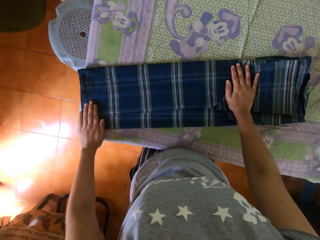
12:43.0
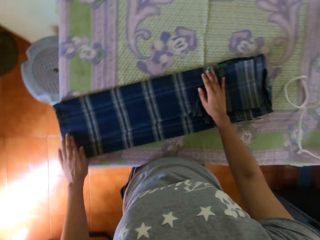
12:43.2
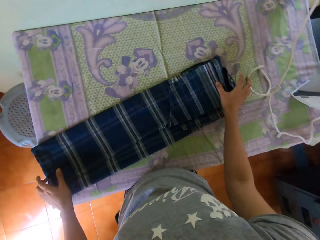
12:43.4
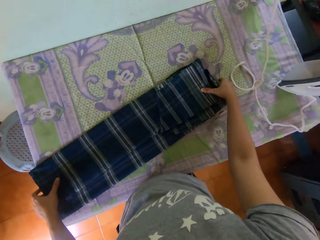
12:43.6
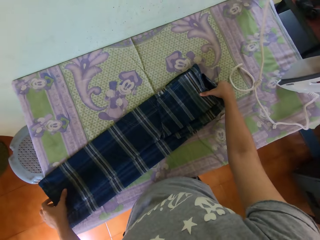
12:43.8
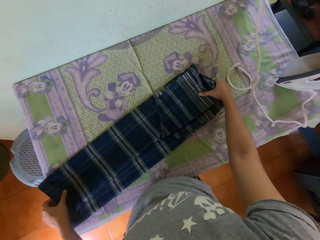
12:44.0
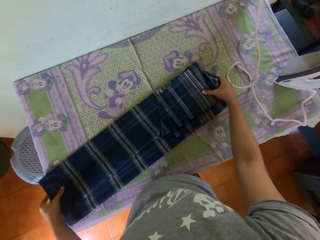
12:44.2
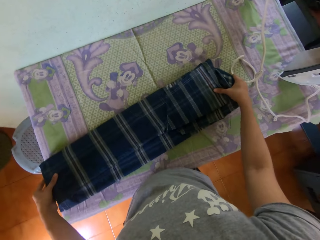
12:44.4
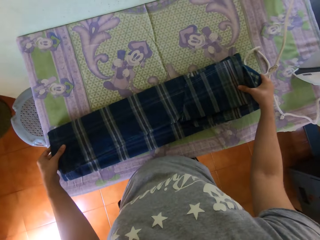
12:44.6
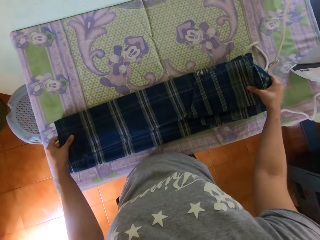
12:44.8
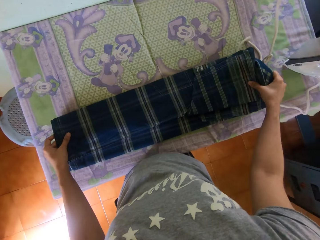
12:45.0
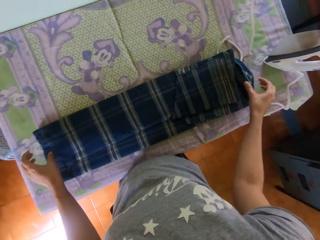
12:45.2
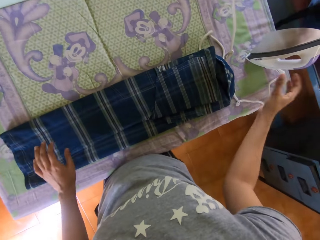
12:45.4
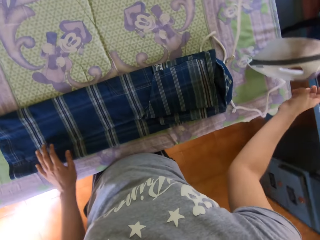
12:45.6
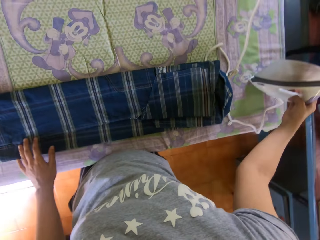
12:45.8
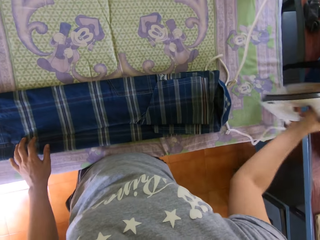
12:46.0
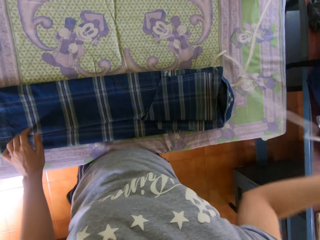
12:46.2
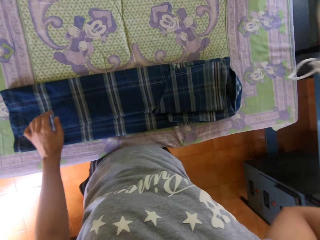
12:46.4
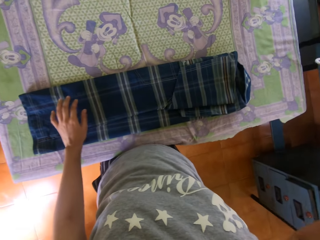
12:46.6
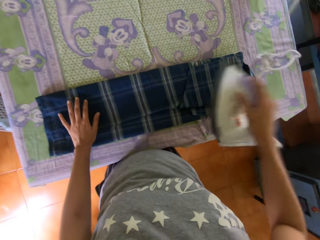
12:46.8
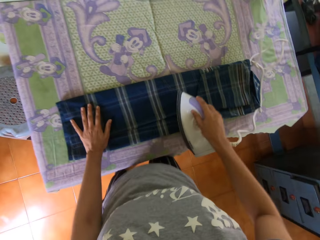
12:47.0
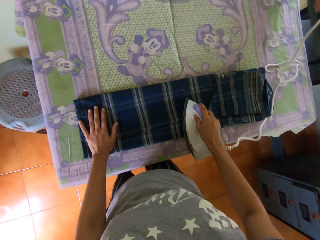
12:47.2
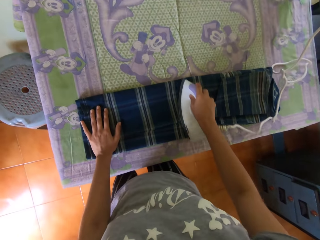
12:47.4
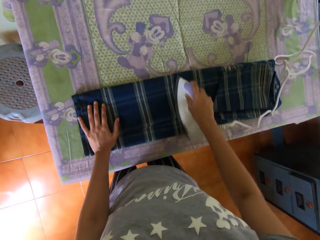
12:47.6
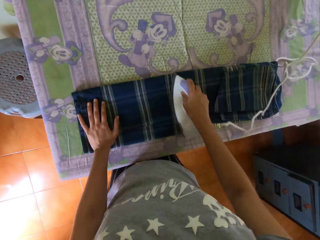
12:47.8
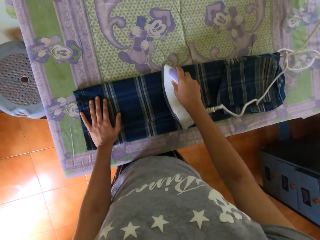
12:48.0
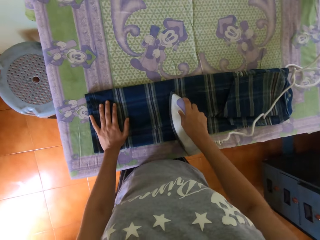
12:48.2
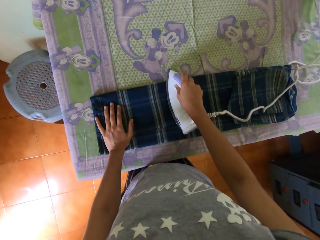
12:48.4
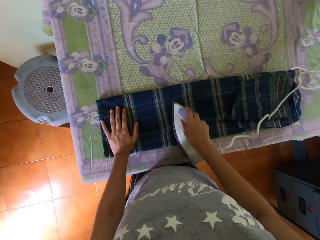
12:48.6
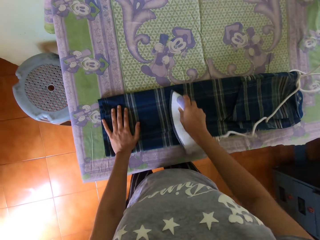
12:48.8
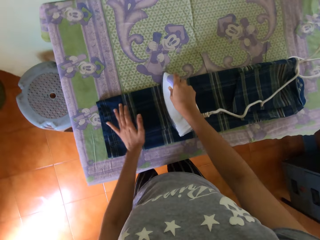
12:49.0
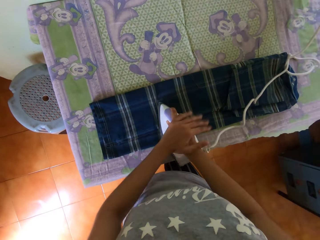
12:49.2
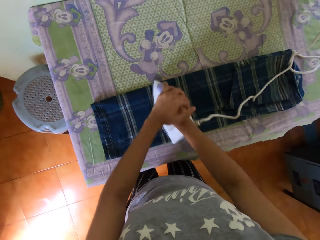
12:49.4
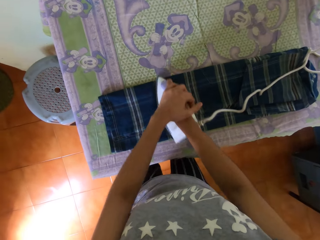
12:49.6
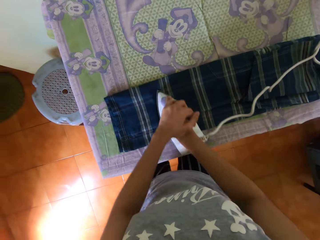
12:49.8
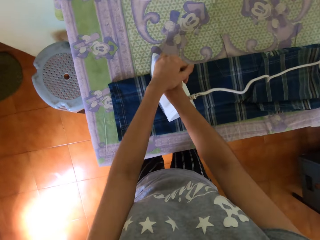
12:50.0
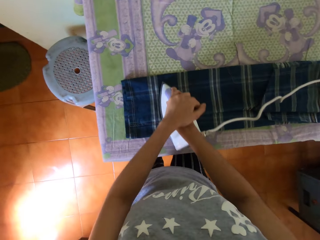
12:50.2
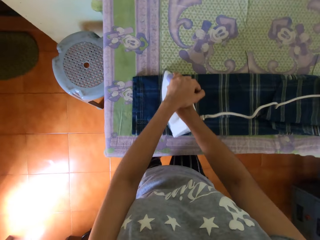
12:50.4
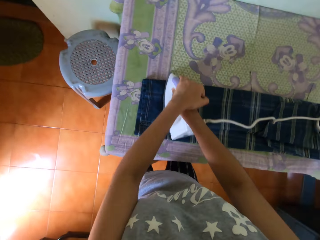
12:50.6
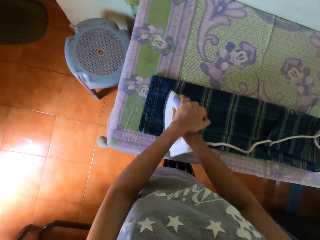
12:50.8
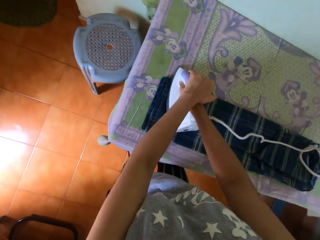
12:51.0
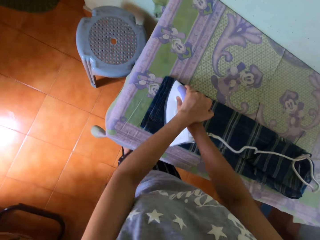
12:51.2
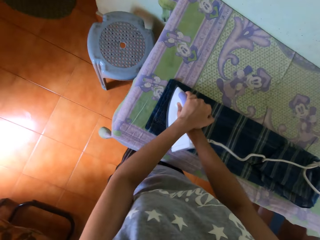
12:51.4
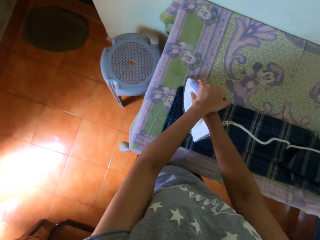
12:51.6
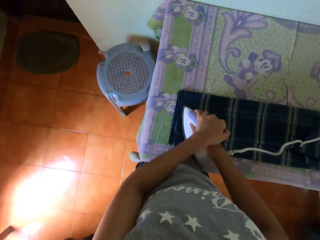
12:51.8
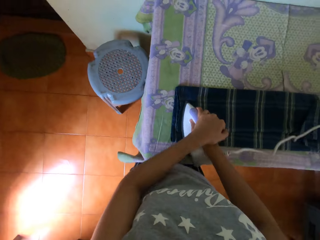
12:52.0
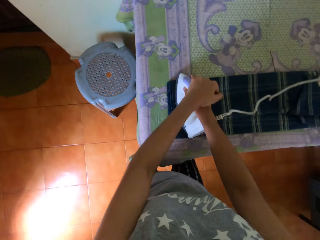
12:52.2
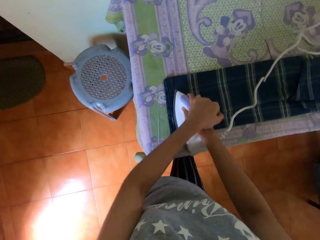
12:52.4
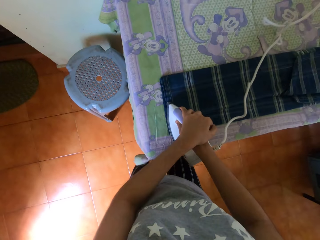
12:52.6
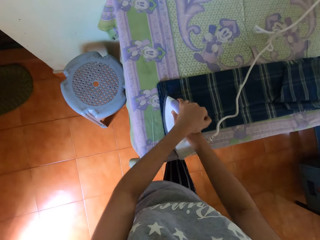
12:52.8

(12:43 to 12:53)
The camera wearer shifts the shirt on the ironing-board with his hands. He picks the iron from the ironing-board with his right hand. He places his left hand on the shirt on the ironing-board. He presses the shirt on the ironing-board with the iron in his right hand. He presses the shirt on the ironing-board with the iron in his hands.

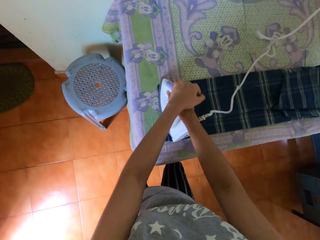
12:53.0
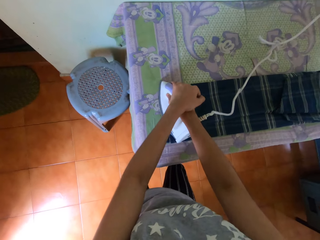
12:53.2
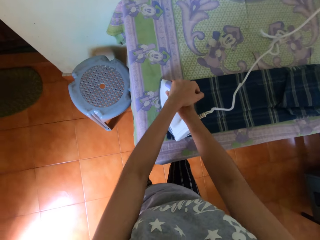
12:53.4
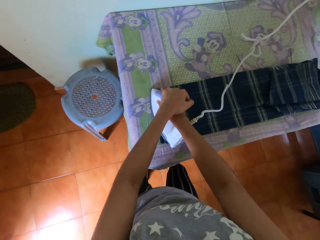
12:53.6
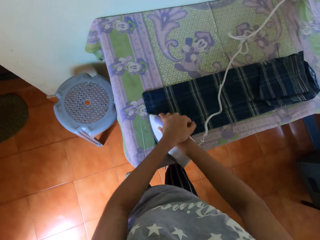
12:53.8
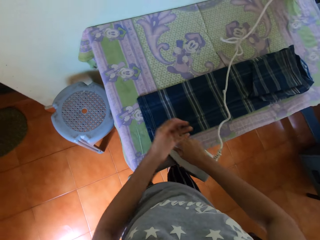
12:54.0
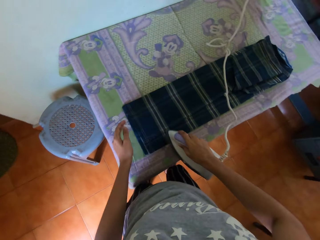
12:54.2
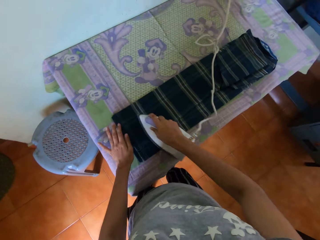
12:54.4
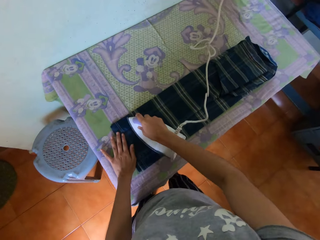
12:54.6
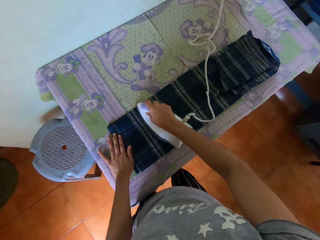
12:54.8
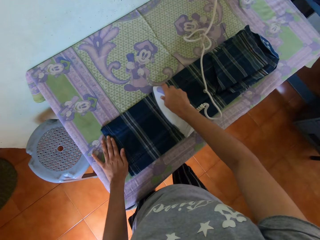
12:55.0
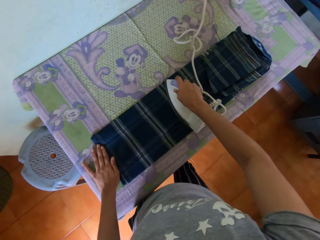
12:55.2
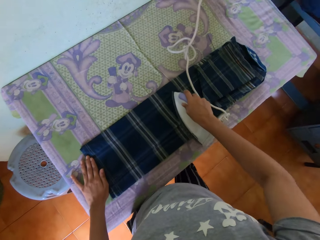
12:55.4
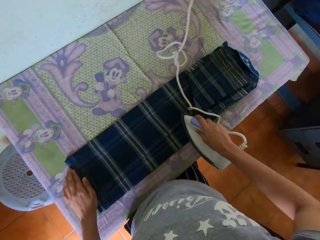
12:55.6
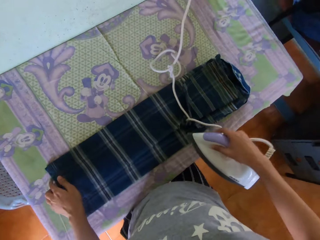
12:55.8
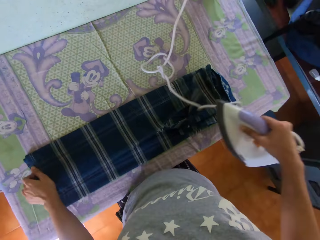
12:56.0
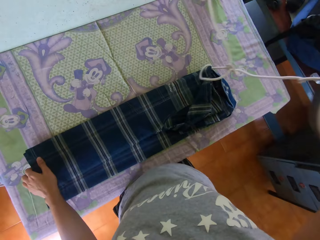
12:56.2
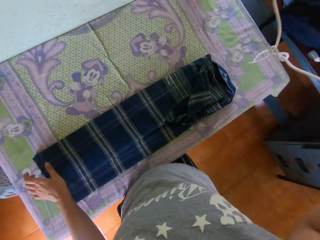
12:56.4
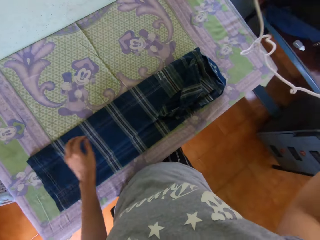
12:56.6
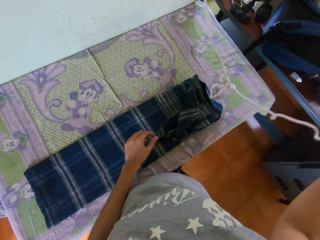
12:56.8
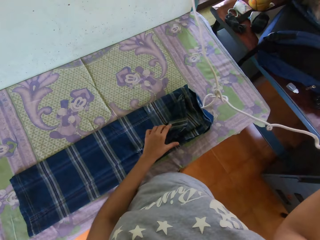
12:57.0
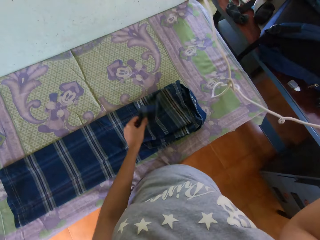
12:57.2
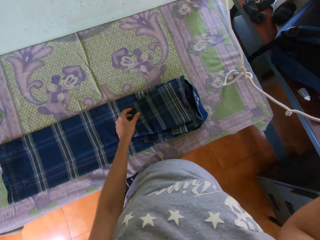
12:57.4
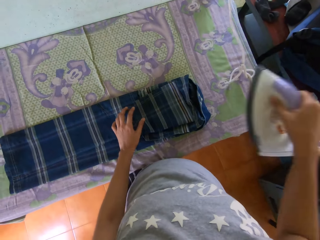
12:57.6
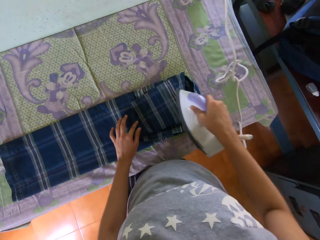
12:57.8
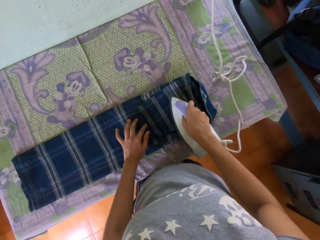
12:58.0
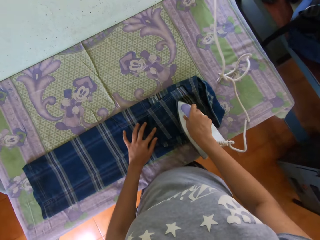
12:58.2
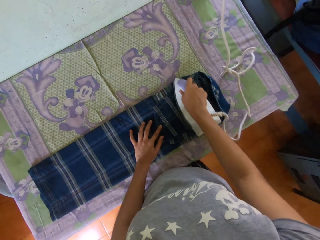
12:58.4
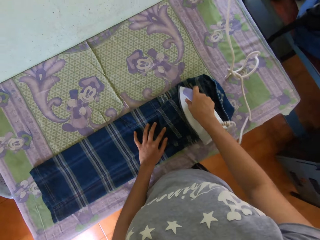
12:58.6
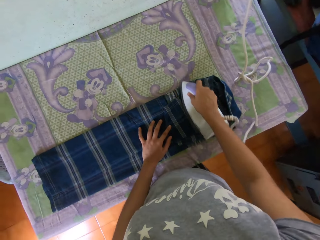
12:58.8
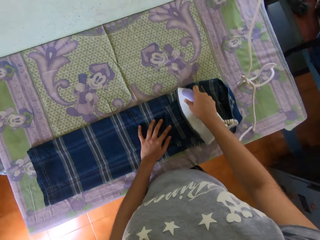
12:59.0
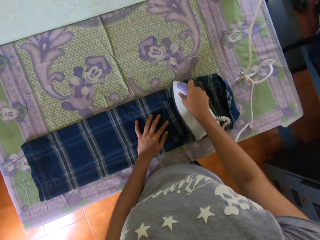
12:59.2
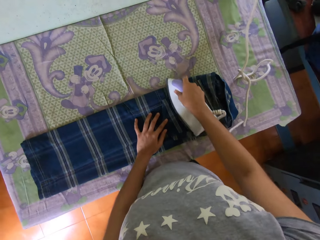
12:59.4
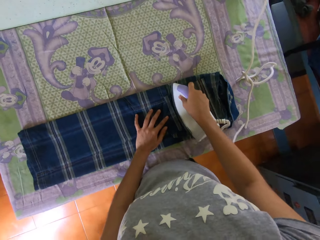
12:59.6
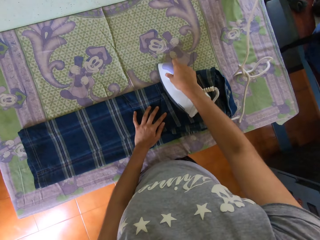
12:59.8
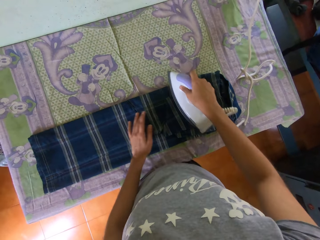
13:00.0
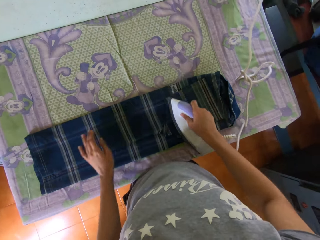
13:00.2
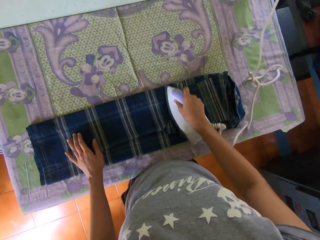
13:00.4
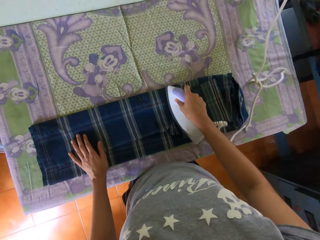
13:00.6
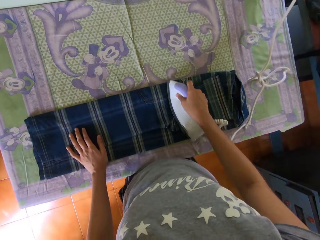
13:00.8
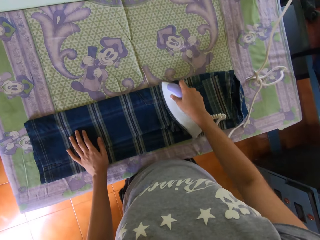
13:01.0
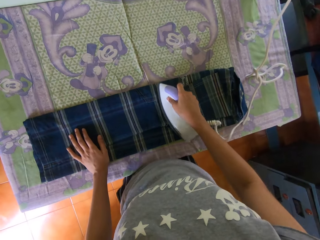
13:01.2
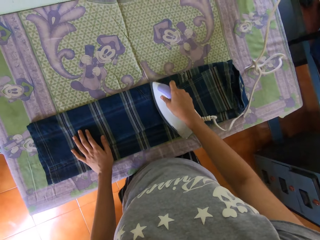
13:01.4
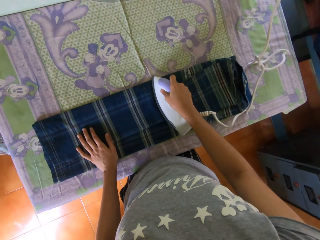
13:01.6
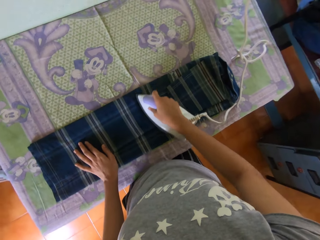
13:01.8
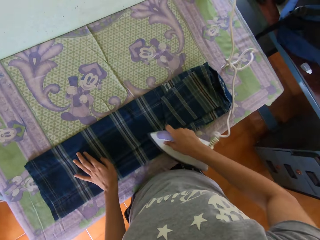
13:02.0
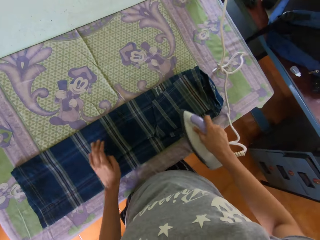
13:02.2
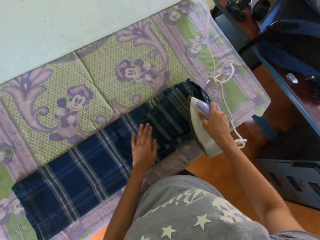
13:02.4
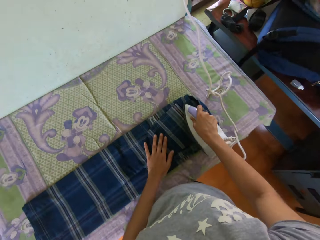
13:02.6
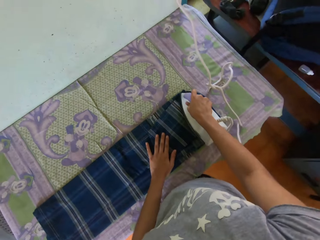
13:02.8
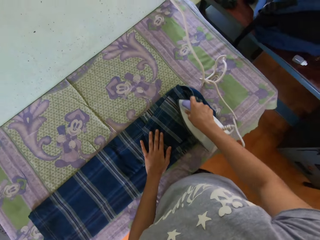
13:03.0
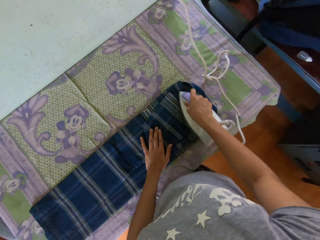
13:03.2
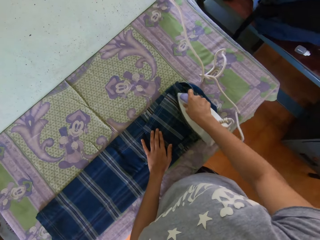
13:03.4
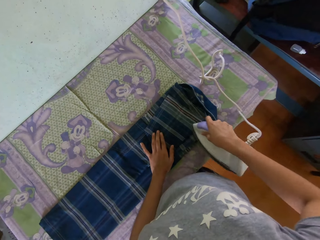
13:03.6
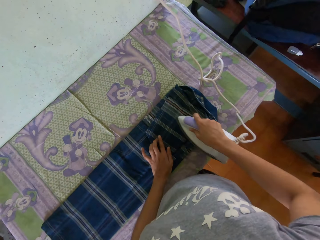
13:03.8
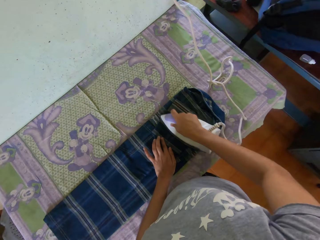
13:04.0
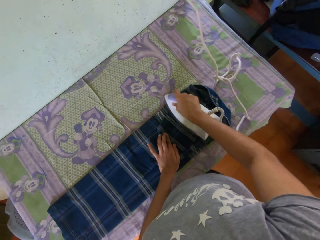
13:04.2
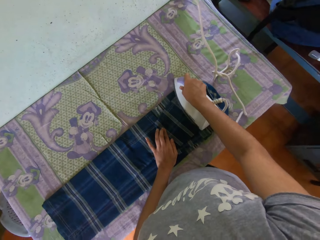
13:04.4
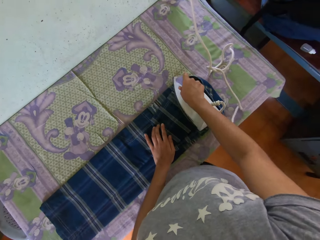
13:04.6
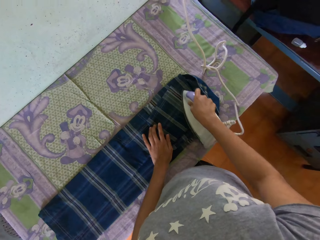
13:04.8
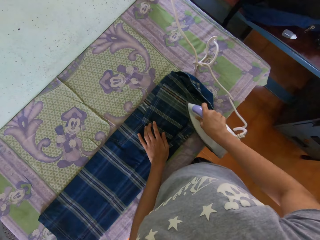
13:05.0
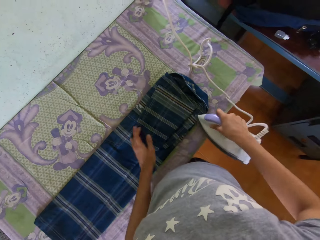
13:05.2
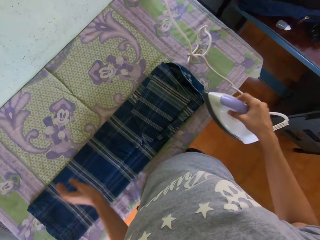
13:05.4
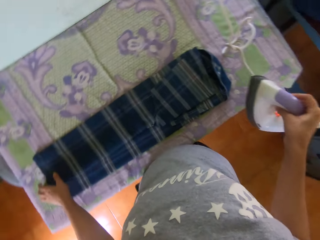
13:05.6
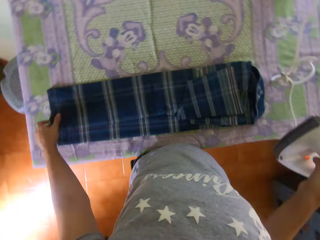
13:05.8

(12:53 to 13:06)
The camera wearer removes his left hand from the iron on the shirt on the ironing-board. He places his left hand on the shirt on the ironing-board. He adjusts the shirt on the ironing-board with his left hand. He presses the shirt on the ironing-board with the iron in his right hand.
